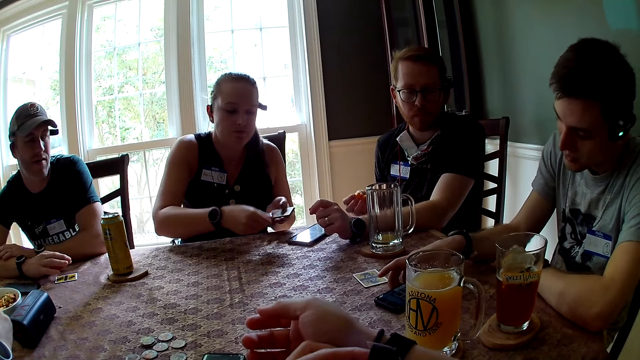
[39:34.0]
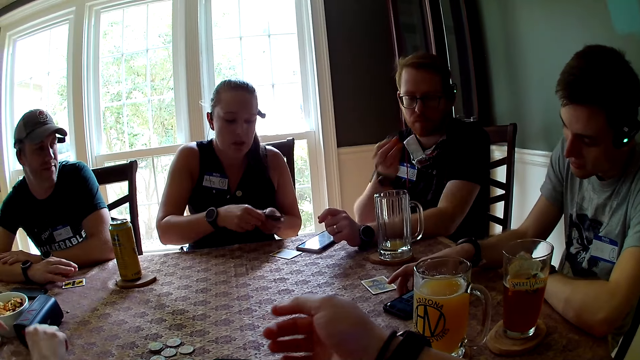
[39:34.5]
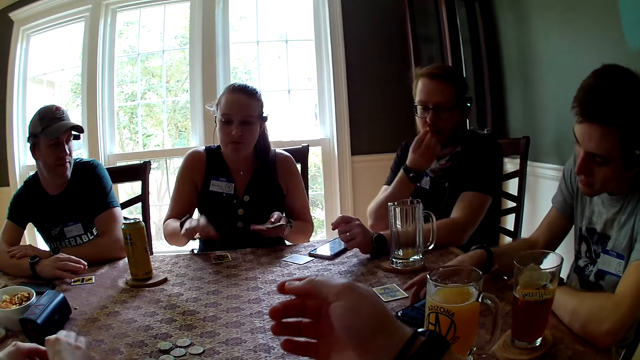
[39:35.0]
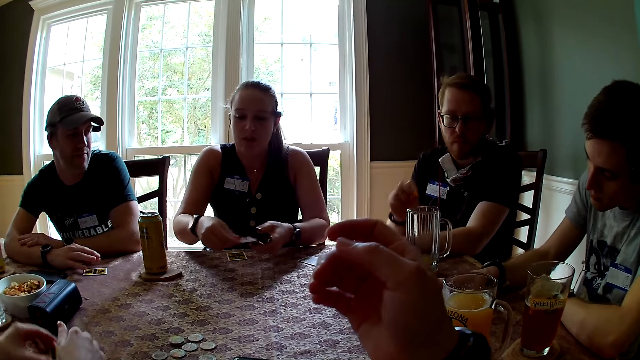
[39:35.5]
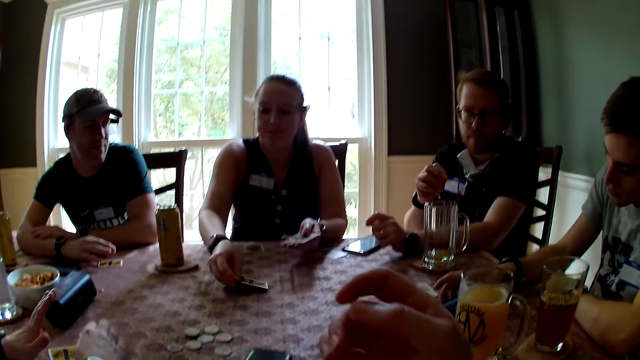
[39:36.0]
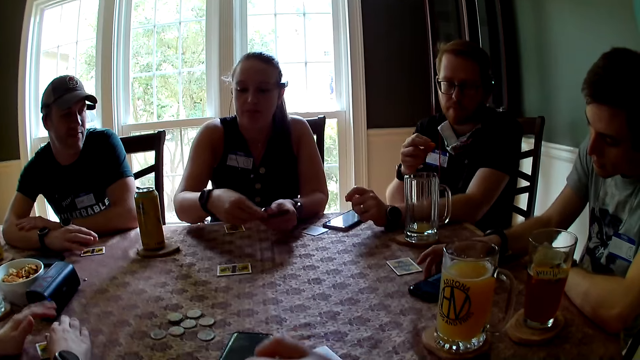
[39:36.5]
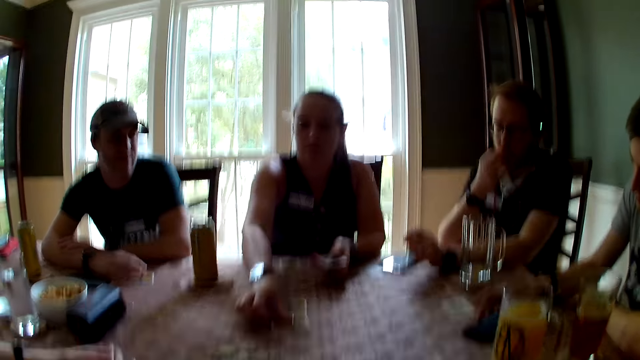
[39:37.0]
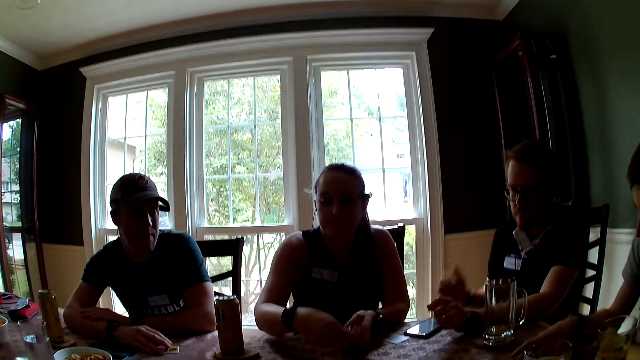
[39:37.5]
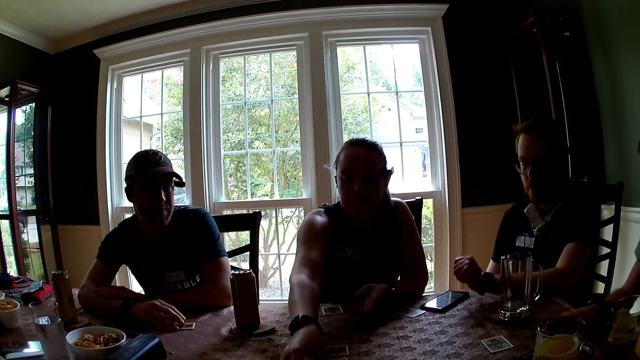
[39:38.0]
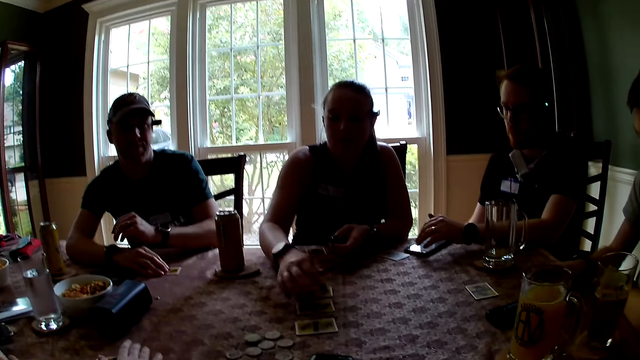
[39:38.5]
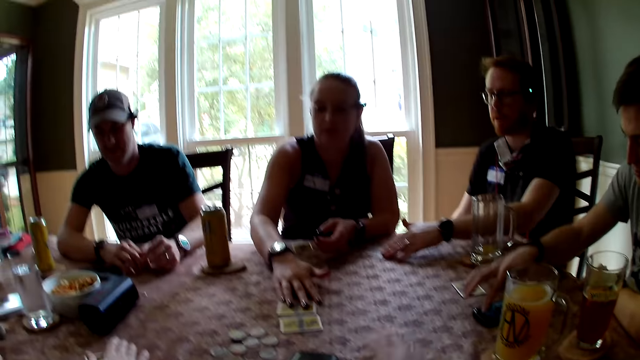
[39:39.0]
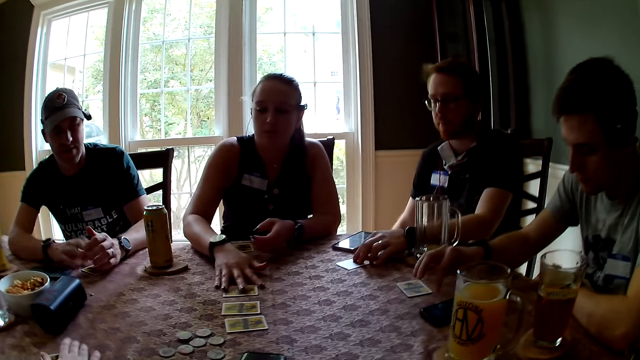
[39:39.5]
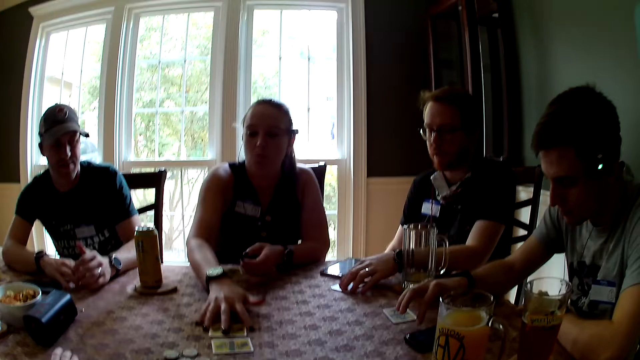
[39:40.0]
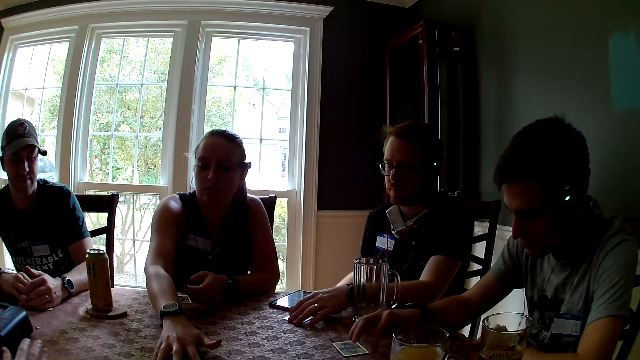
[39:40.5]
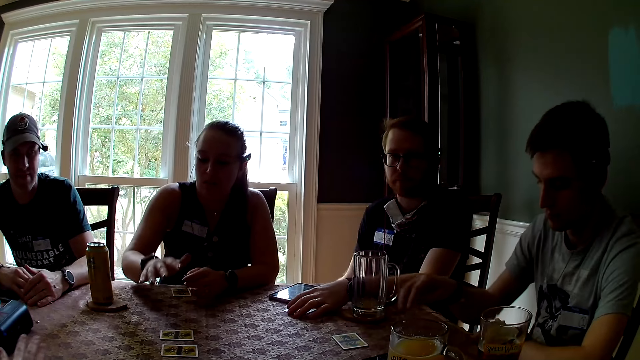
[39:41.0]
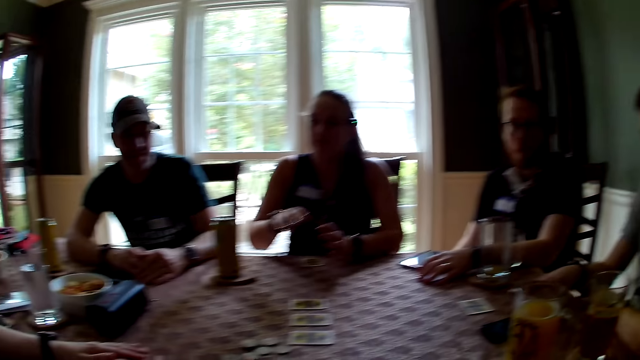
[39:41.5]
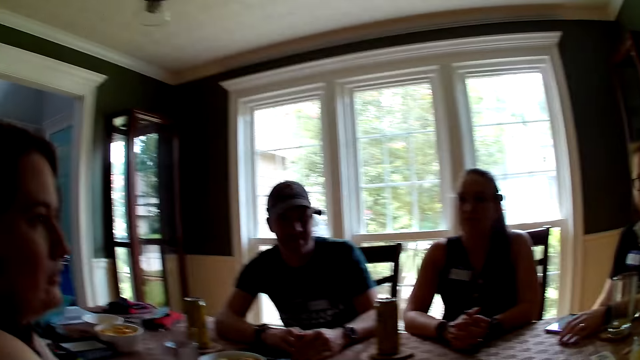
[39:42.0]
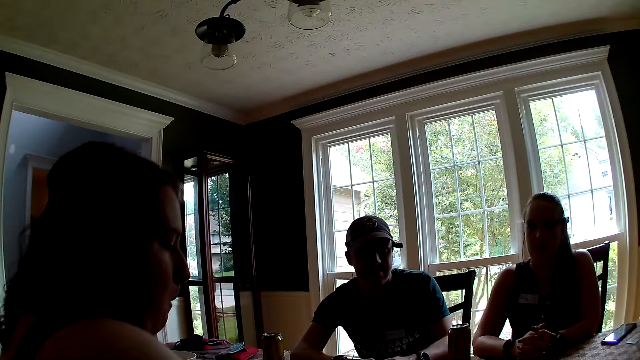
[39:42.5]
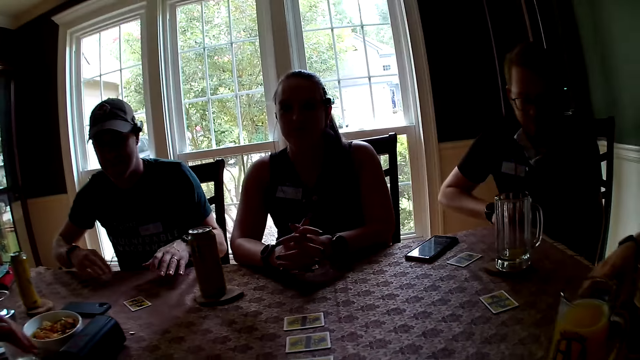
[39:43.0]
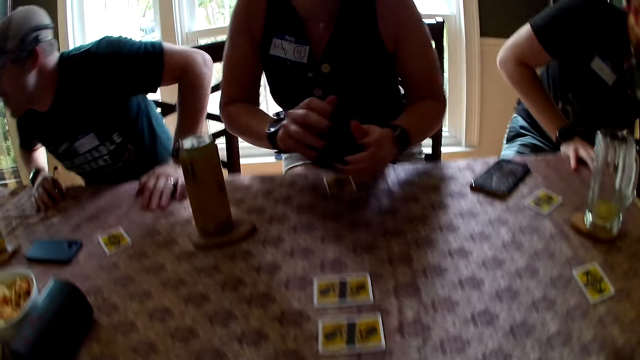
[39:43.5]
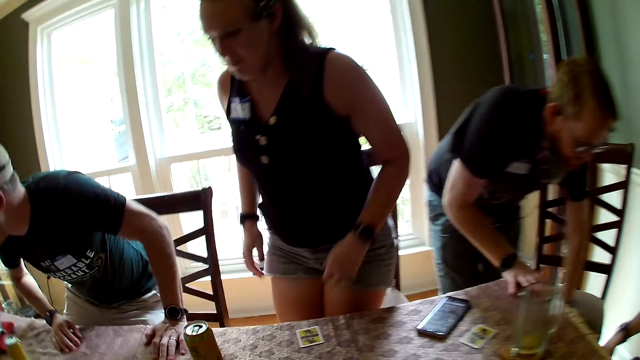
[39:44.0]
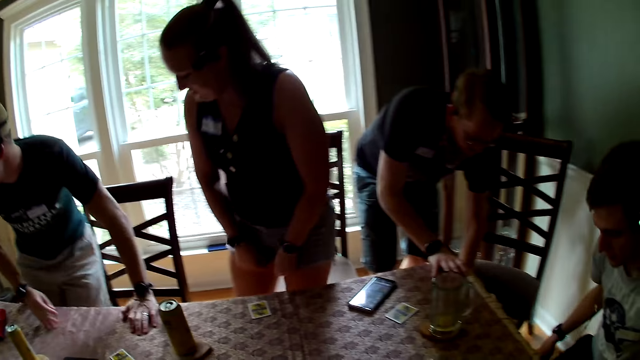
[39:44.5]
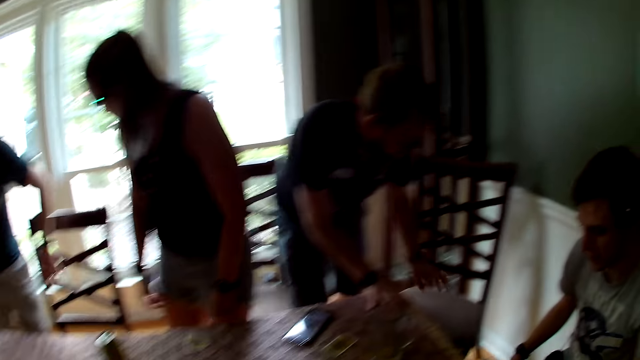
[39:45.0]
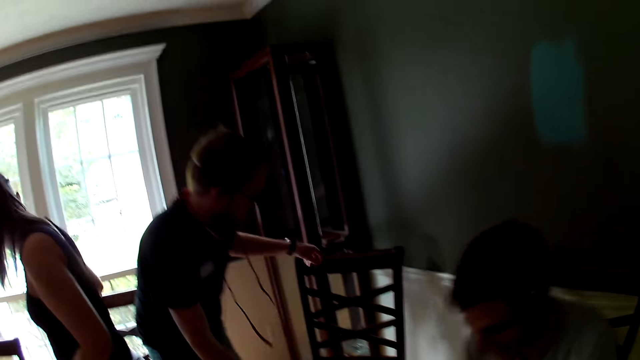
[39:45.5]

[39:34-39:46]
A man holds a mobile phone. A woman moves her card with her right hand. Another man eats some chips with his right hand. He moves his hand. Another woman arranges some cards on the table with her hands. The second man eats some chips with his right hand. The camera wearer looks around. The second man moves his card on the table with his left hand. The first woman places her hand on the table. The other woman puts the cards on the table. The first man operates the mobile phone. A third man moves his hands. The first woman moves her hand. The other woman crosses her fingers. The second man stands up. The third man stands up. The other woman stands up. She pulls on her shorts with her hands. The first man moves around. The second man moves his chair with his left hand.

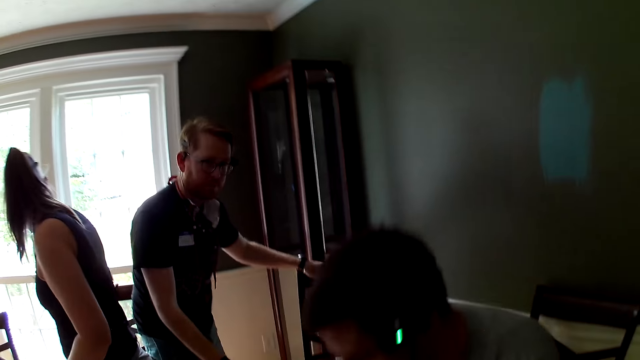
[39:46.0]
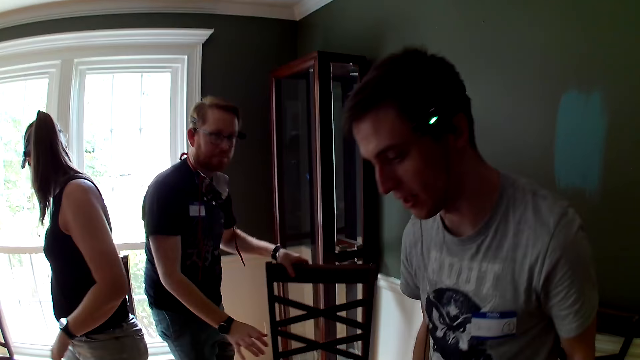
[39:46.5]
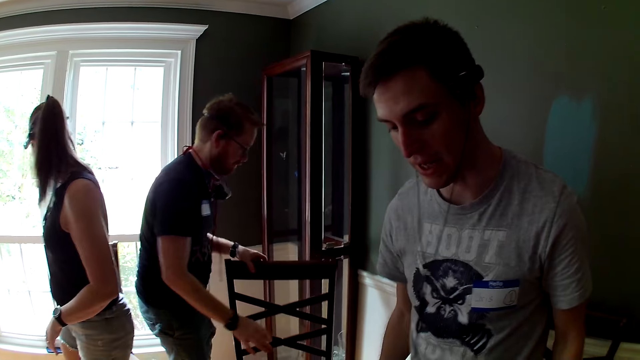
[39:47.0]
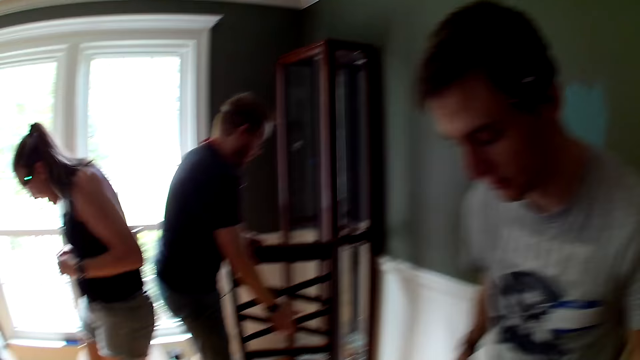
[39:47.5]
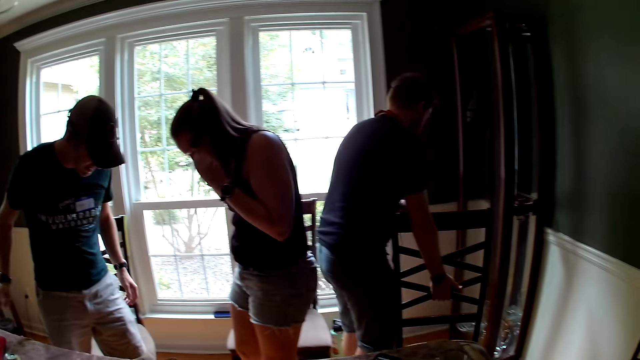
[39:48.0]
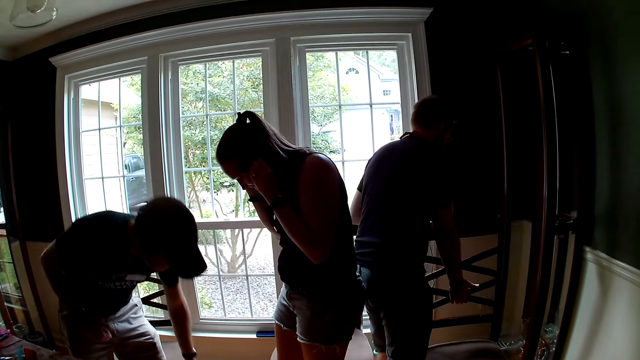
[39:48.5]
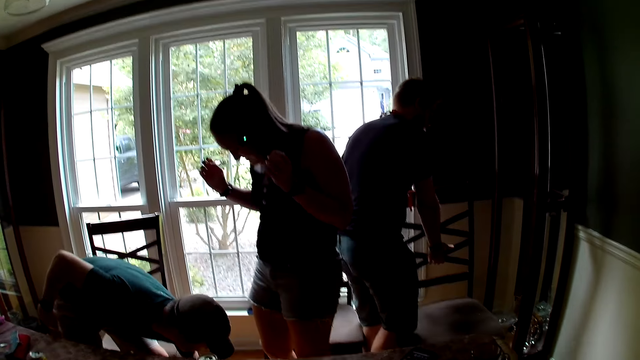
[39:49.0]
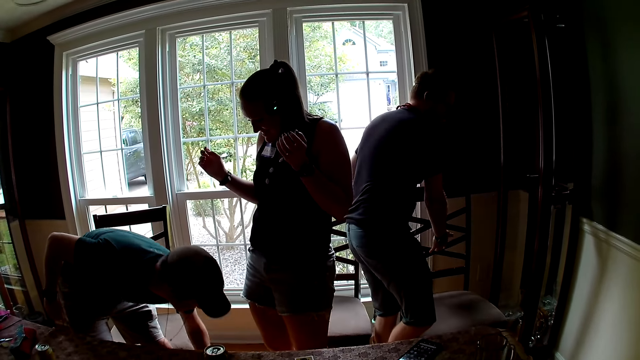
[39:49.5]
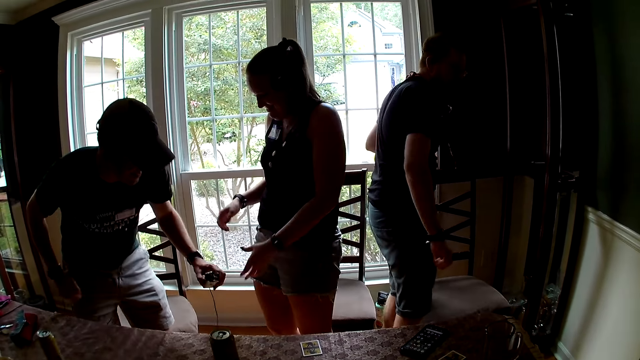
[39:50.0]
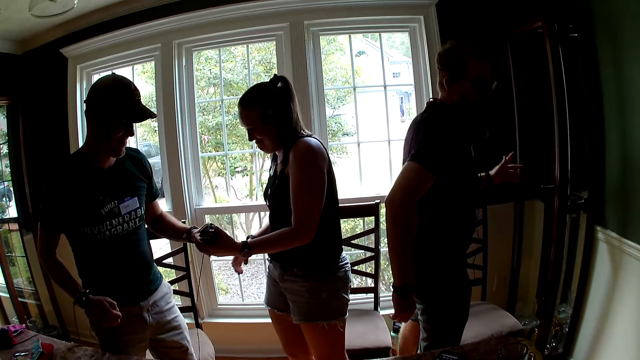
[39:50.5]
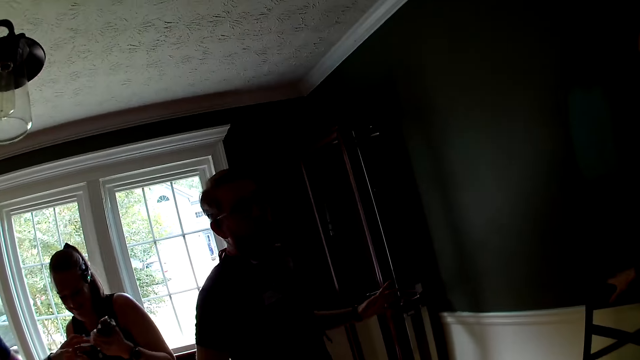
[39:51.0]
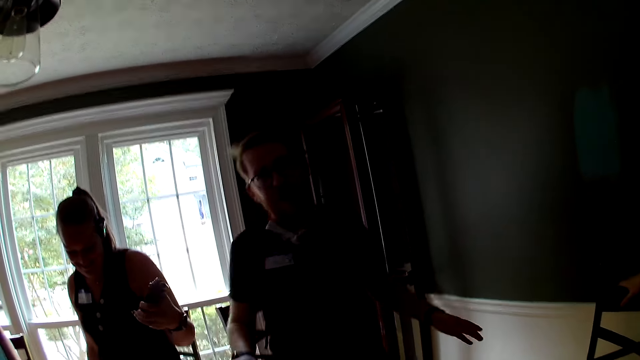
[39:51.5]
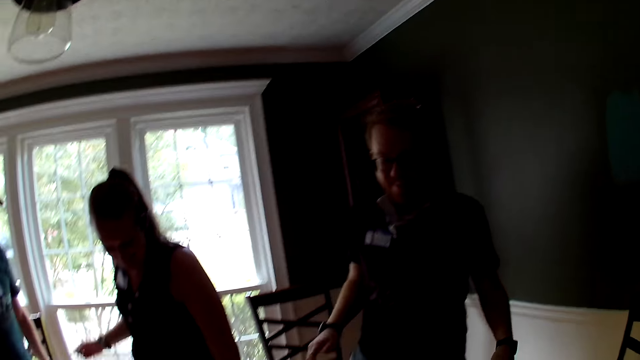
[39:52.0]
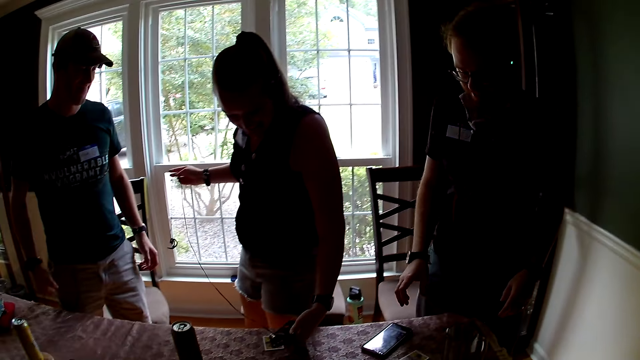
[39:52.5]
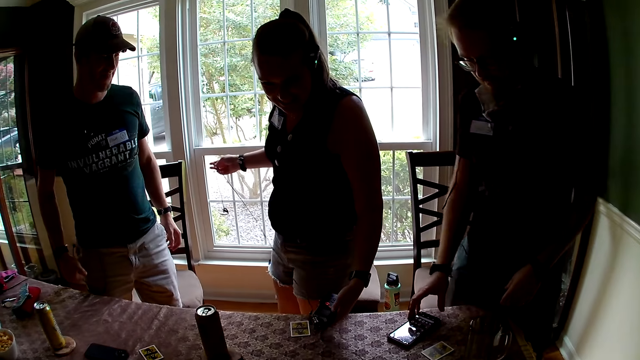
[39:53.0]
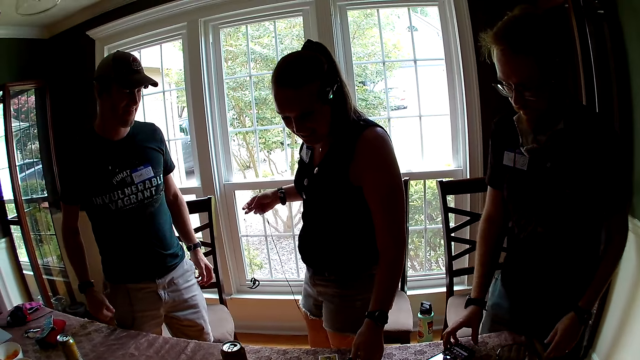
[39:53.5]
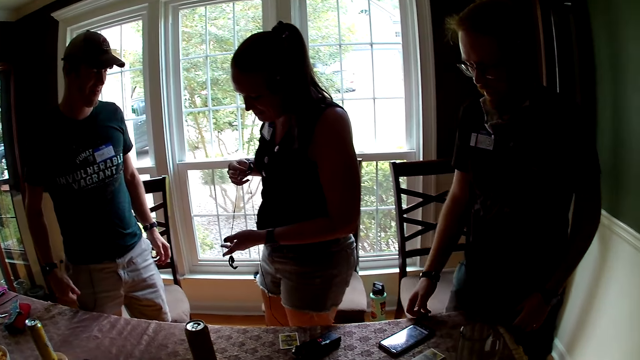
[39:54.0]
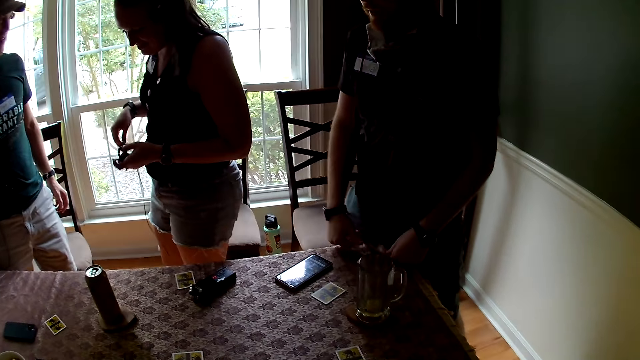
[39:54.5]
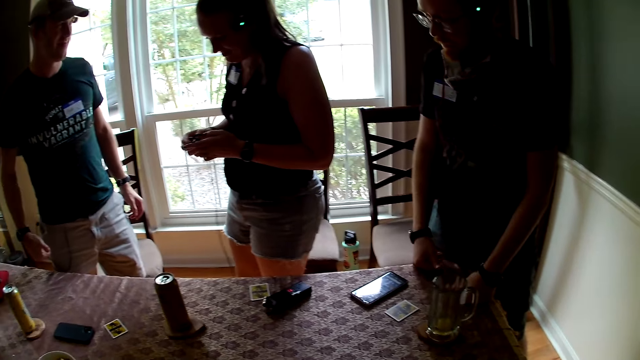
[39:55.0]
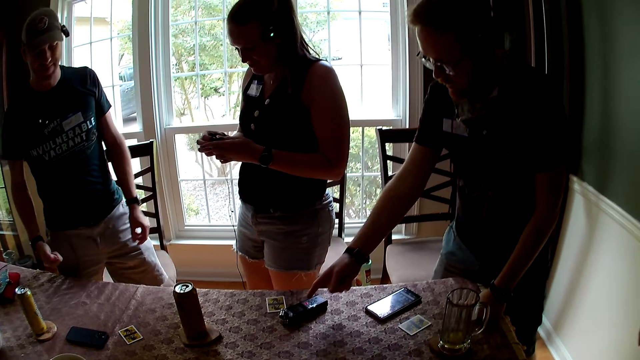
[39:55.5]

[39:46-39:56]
A woman moves a chair. A man stands up. Another man moves his chair with his hands. The woman puts on her left ear a camcorder with her left hand. She moves her hand. A third man bends downwards. The woman touches her face. The third man picks up a phone on the floor with his left hand. The woman collects the phone from the third man with her left hand. The second man moves around. The third man gives something to the woman. The first man holds a chair. The second man moves his phone on the table with his right hand. He holds the mobile phone on the table. The woman drops the phone in her left hand on the table. She fiddles with an earpiece in her hands. She holds something.
